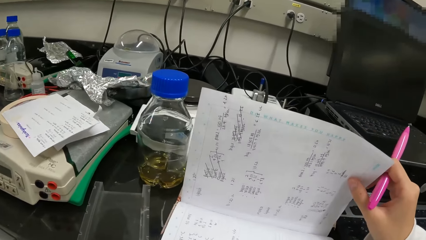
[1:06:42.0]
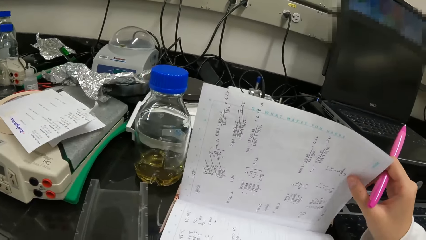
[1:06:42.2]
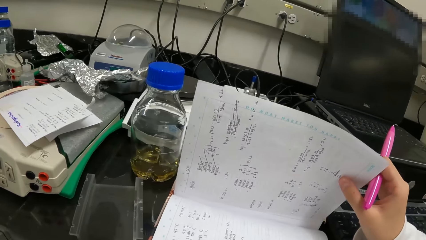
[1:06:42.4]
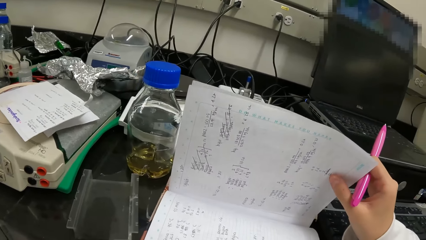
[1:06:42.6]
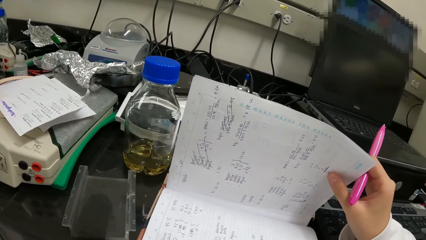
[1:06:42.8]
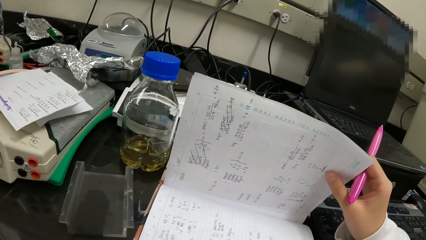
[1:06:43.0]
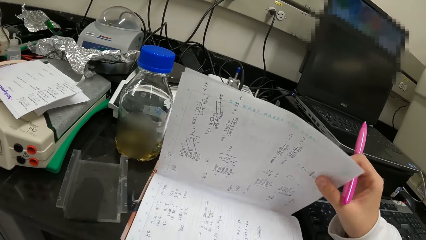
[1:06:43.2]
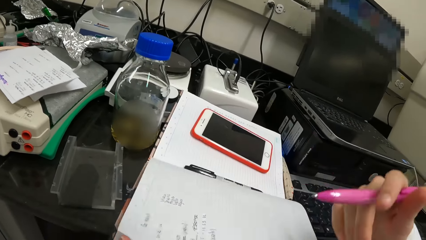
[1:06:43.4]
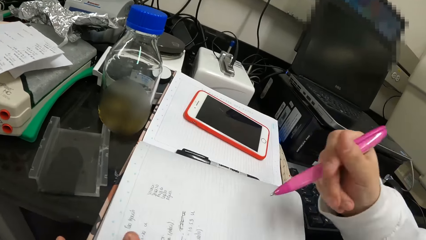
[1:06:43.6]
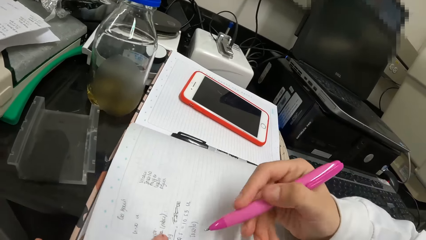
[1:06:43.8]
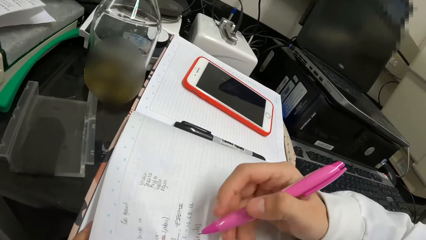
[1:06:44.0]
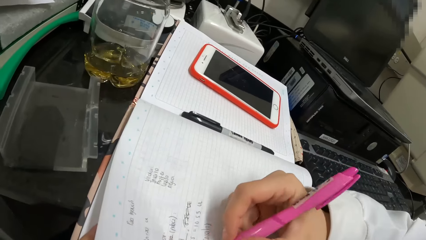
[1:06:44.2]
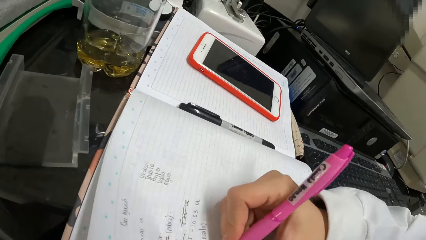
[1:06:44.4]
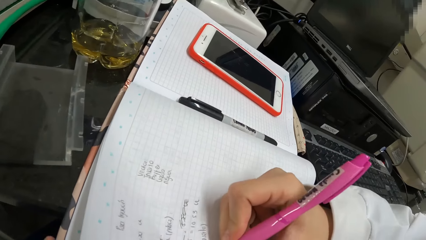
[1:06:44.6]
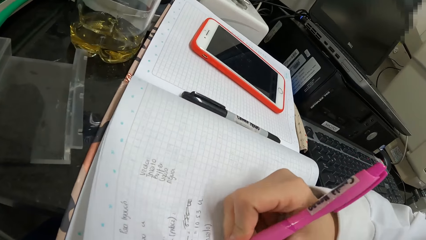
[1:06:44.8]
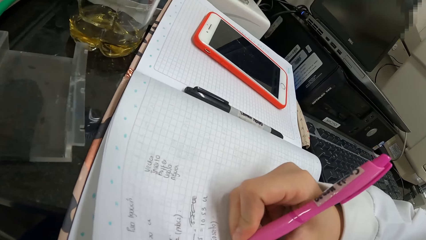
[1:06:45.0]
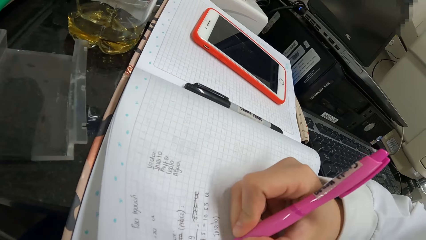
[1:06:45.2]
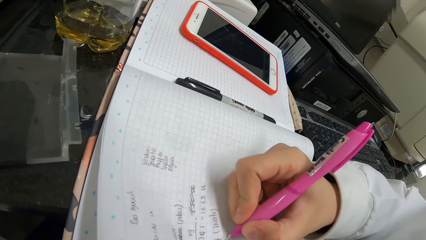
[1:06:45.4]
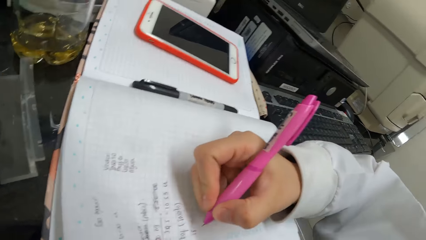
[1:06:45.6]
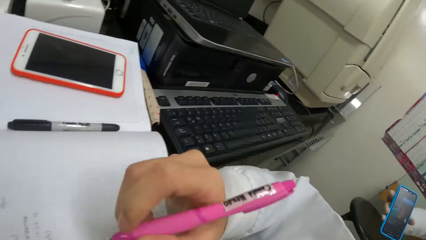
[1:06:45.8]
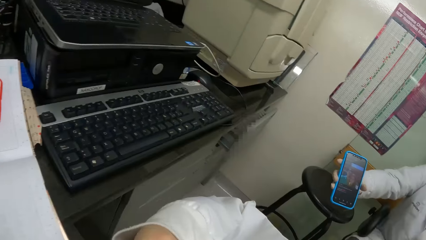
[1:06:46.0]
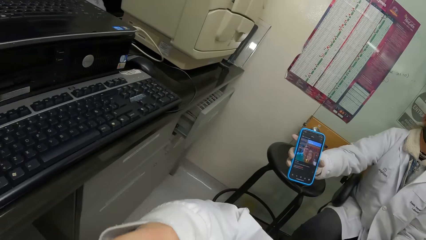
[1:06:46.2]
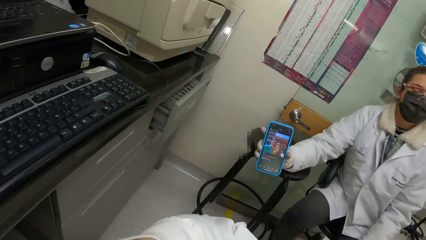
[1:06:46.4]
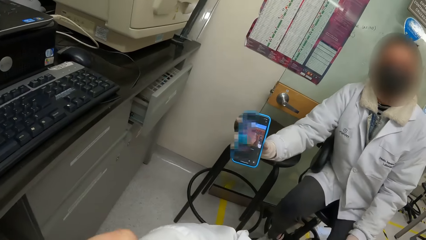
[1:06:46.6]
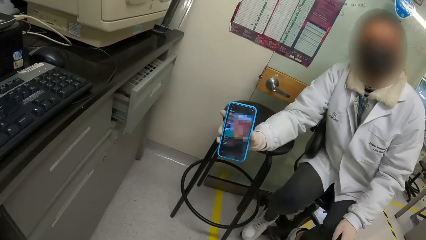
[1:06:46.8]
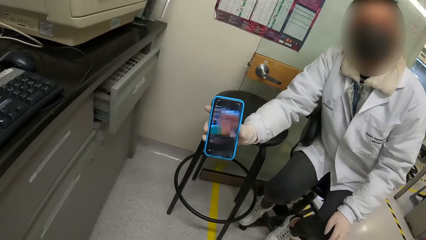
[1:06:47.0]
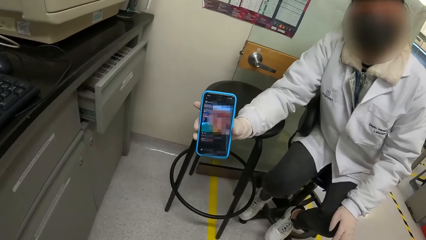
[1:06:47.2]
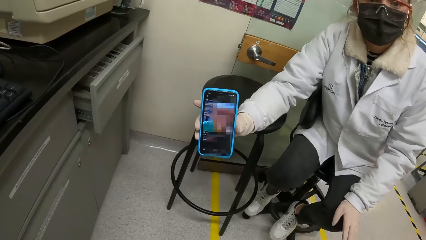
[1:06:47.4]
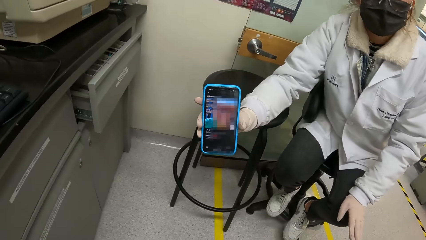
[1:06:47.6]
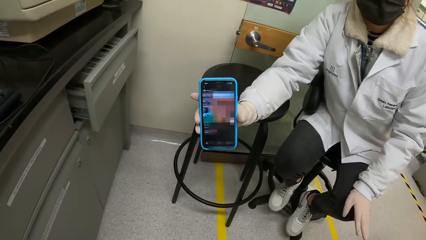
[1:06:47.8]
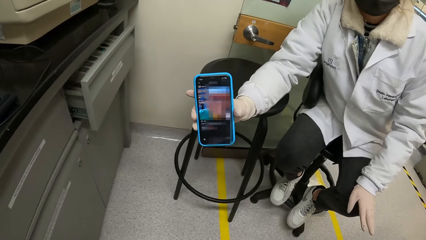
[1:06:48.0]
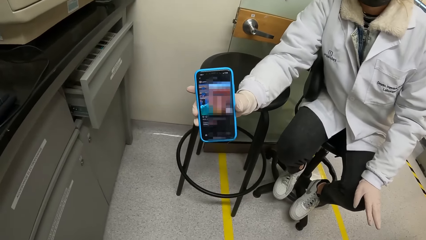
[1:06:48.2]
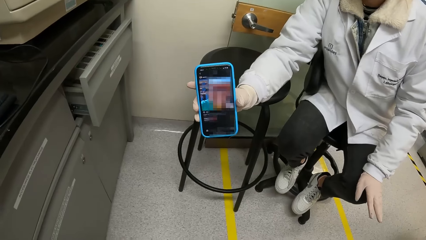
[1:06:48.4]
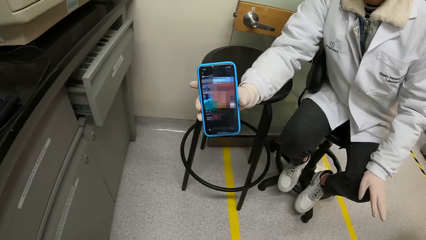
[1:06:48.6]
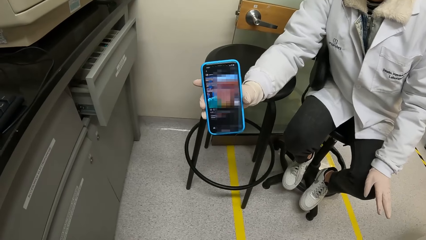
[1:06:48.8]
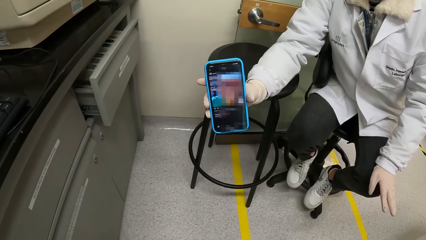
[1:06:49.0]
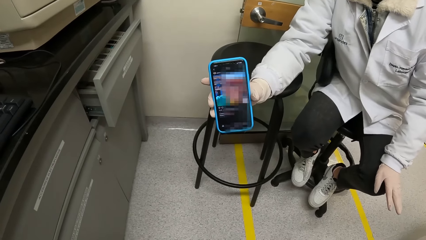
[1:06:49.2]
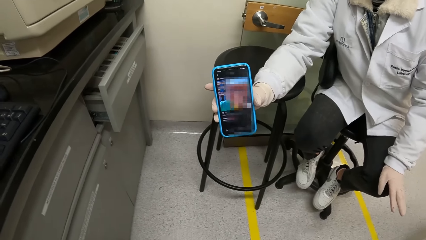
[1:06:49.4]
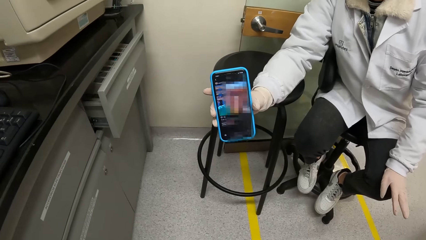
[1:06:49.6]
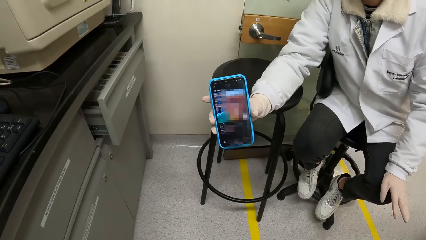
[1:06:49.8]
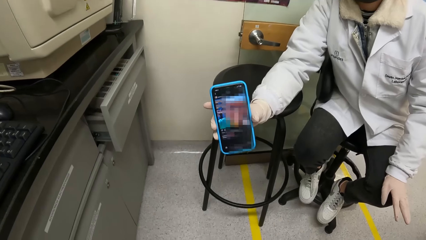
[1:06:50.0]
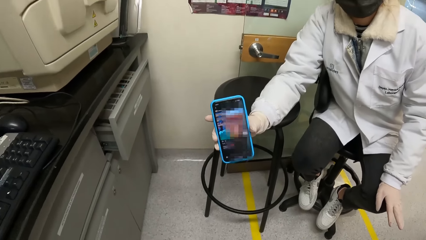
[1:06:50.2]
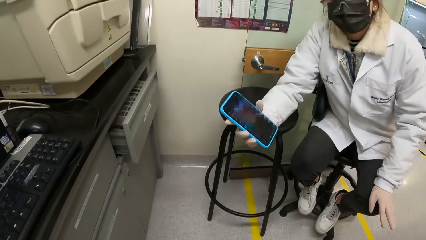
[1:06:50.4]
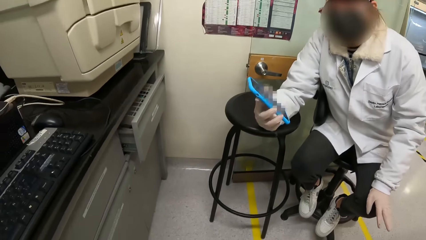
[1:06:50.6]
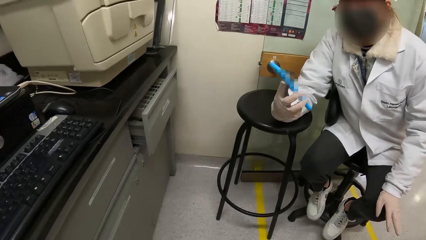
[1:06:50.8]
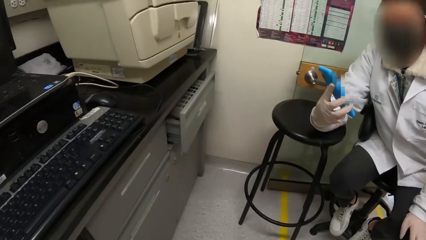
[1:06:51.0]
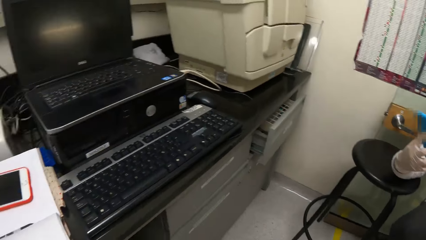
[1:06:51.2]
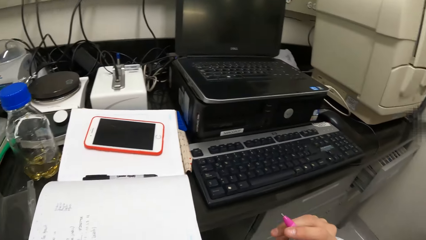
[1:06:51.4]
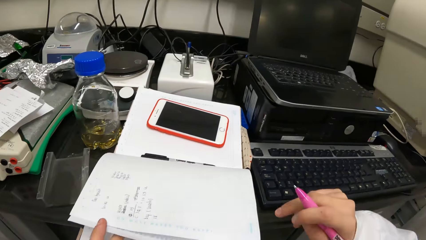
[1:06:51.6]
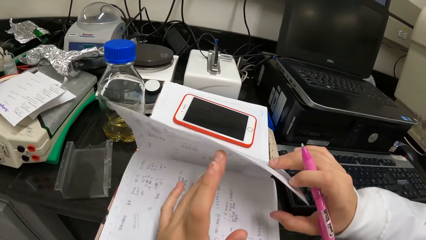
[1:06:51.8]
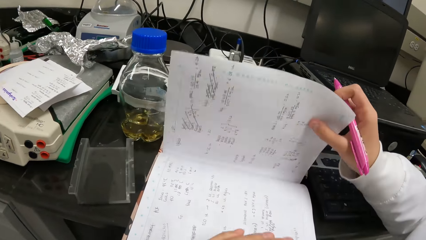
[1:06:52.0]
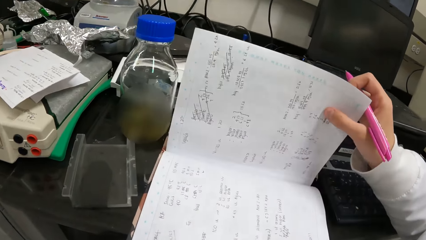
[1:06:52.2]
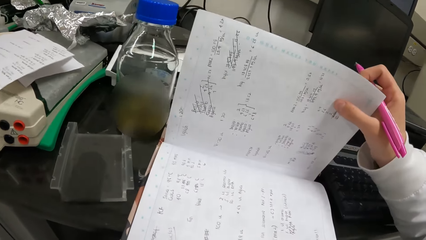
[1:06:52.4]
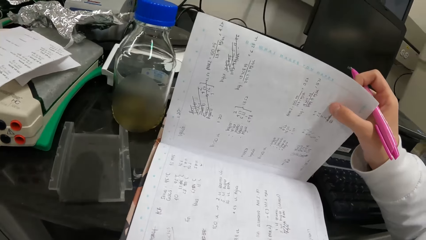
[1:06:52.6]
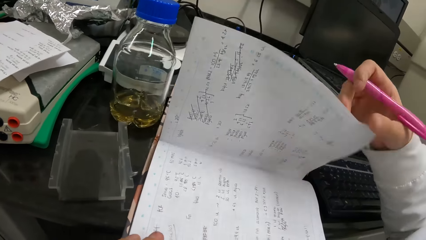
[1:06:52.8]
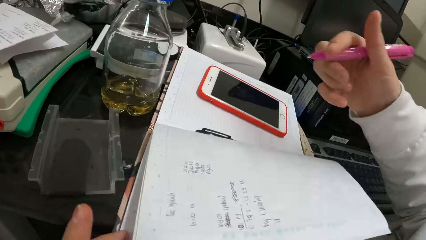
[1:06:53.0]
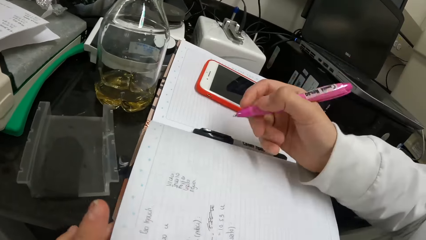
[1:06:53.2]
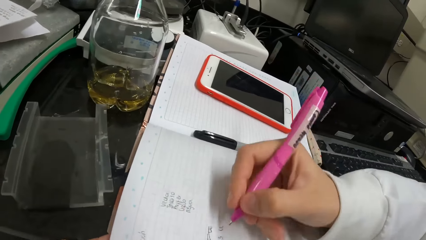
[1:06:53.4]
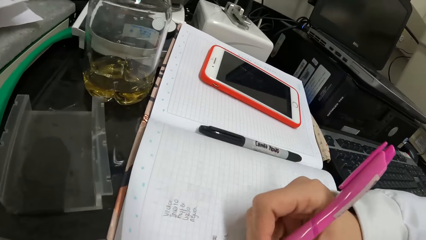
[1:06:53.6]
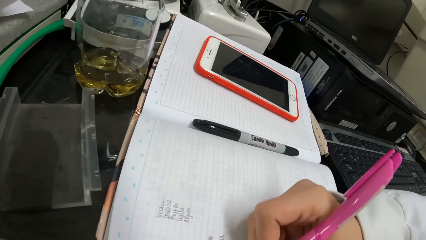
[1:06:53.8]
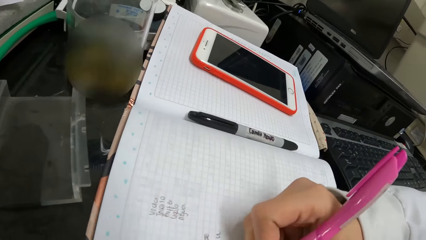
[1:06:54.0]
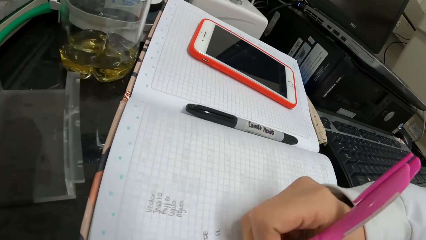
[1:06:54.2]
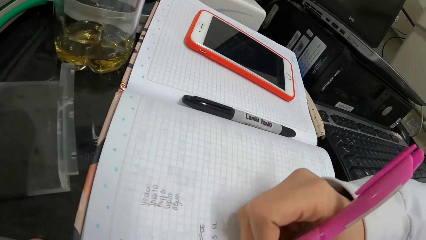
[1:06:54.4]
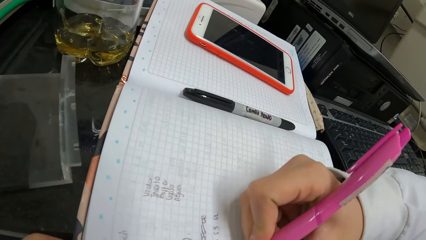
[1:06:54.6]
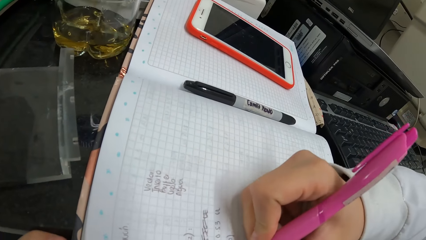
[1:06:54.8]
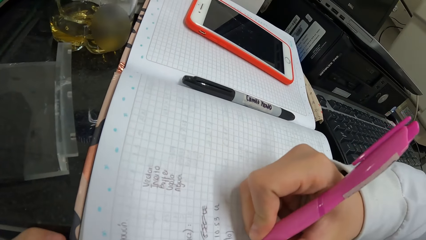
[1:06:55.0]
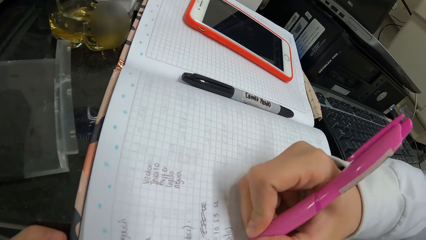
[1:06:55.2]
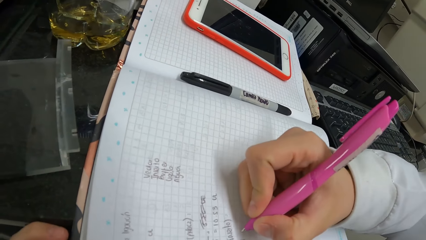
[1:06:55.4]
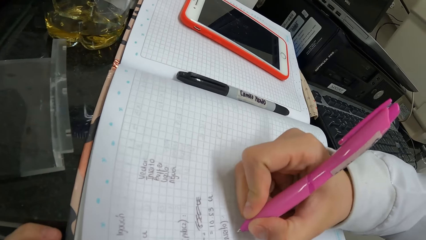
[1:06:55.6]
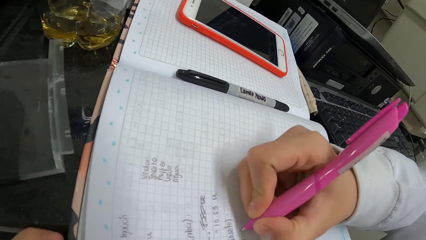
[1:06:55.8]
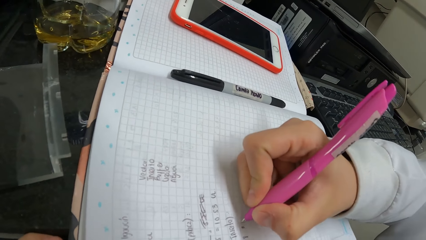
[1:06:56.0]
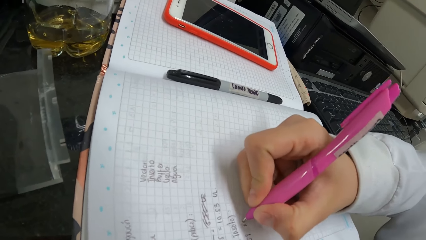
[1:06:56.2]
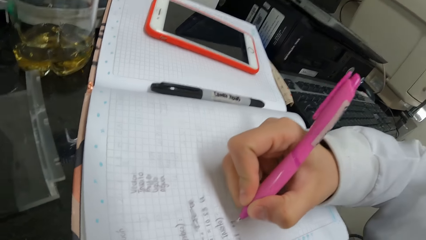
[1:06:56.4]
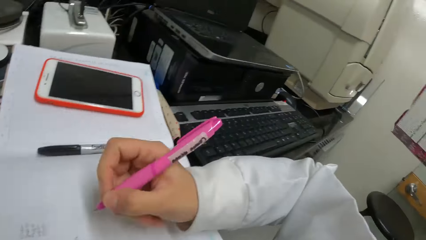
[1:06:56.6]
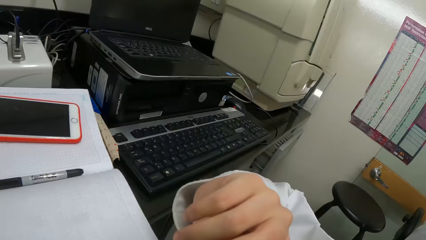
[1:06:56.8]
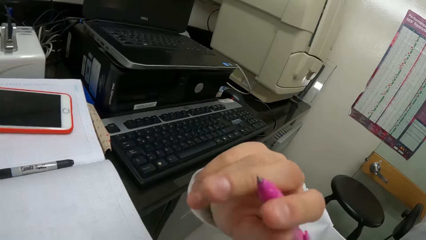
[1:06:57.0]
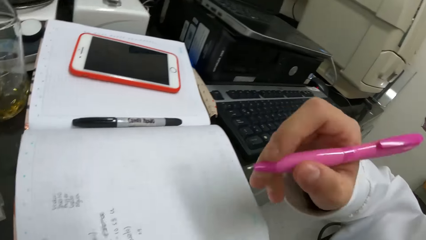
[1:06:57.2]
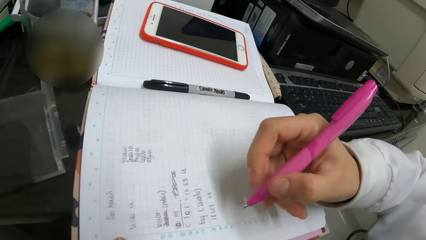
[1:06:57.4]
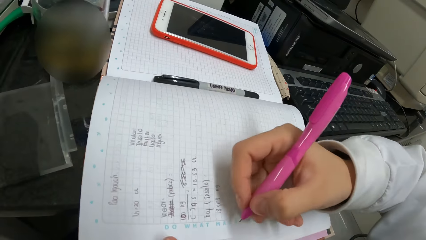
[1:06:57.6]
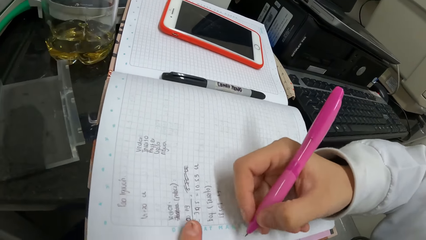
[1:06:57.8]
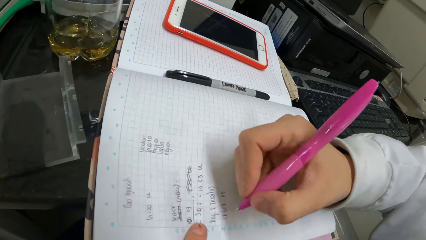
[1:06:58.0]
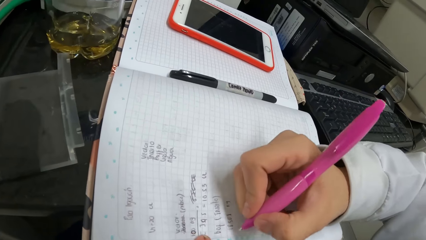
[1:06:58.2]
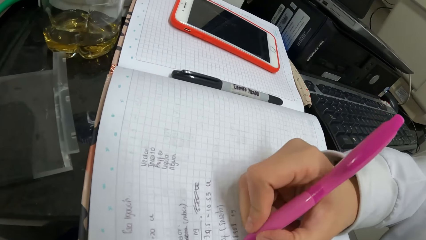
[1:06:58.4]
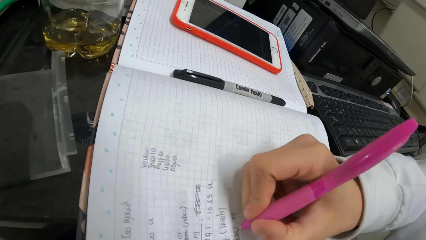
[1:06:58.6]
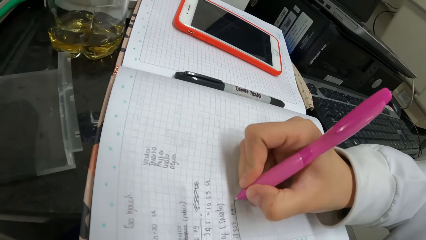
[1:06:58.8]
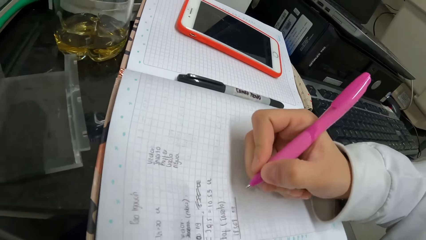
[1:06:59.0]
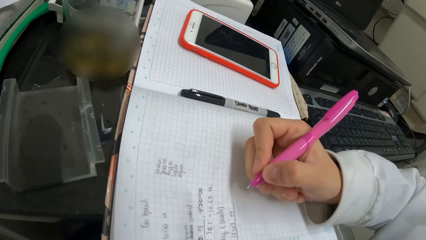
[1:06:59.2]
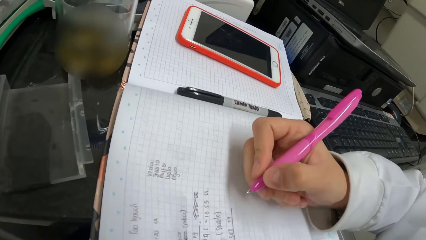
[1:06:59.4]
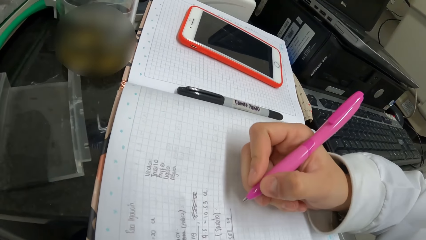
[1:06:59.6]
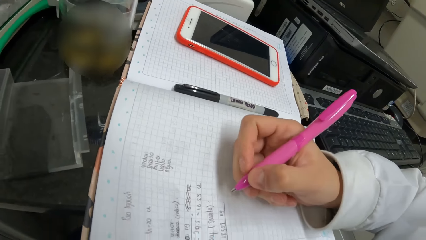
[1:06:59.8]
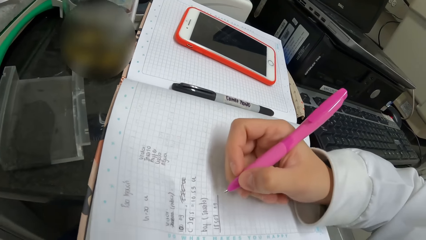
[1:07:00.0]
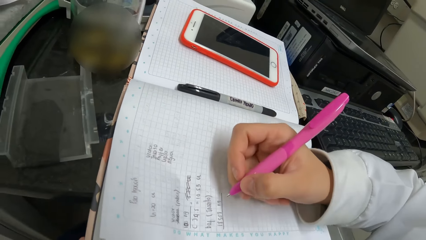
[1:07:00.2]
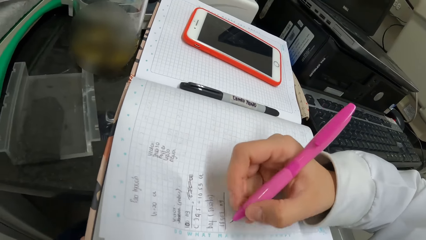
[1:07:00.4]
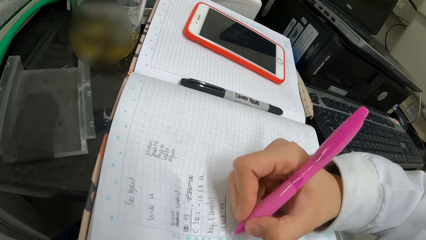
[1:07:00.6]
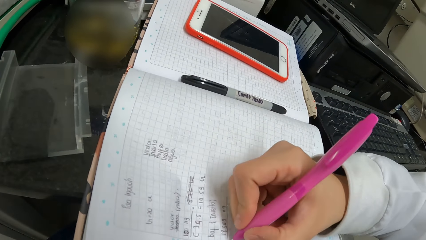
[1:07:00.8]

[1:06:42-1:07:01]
The camera wearer writes on the book. They look back. They look at the phone. They stare at a person's mobile phone. They open the book pages. They write on the book.
